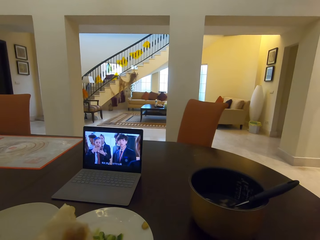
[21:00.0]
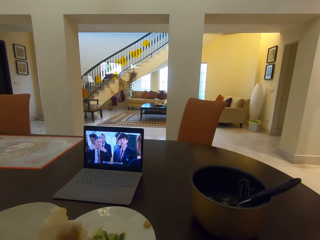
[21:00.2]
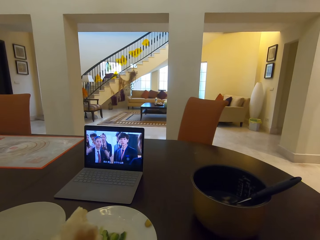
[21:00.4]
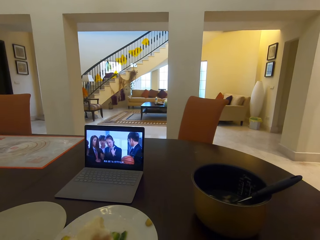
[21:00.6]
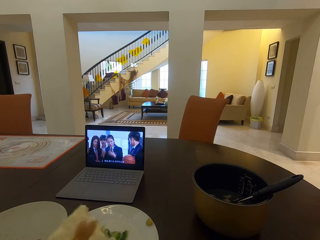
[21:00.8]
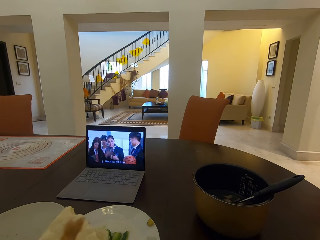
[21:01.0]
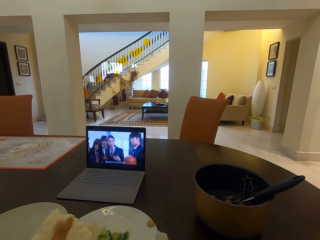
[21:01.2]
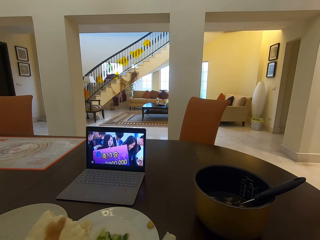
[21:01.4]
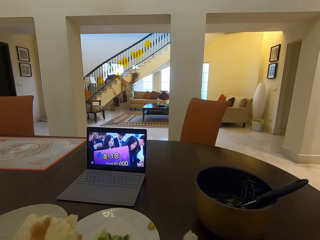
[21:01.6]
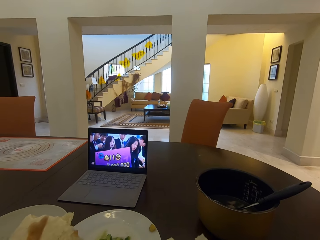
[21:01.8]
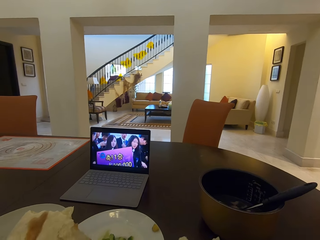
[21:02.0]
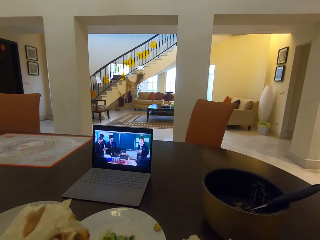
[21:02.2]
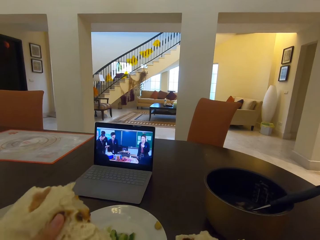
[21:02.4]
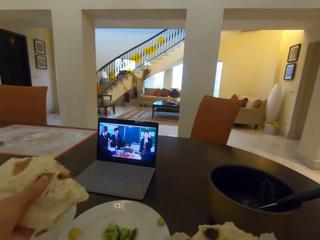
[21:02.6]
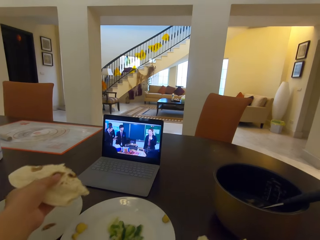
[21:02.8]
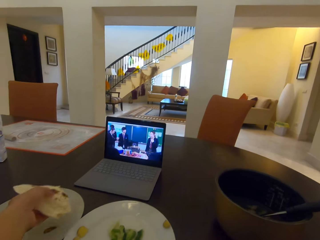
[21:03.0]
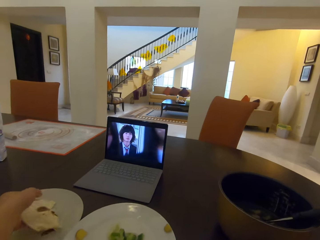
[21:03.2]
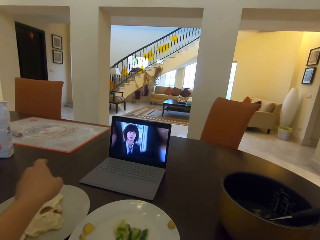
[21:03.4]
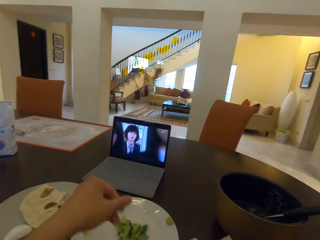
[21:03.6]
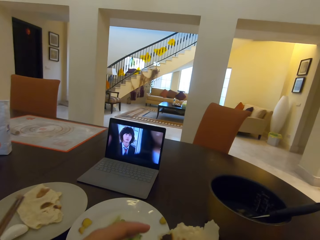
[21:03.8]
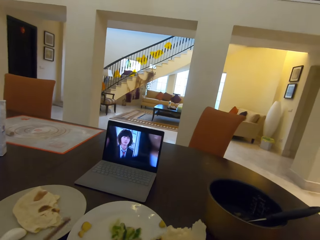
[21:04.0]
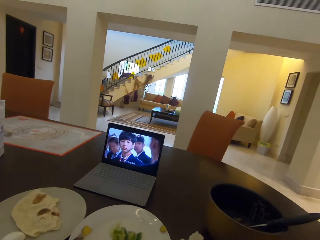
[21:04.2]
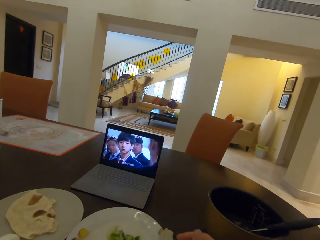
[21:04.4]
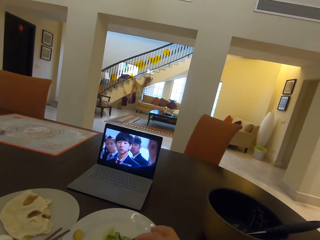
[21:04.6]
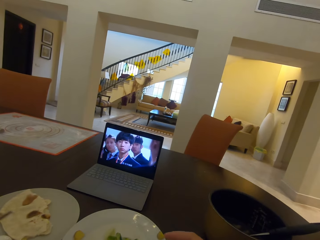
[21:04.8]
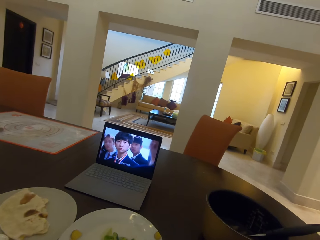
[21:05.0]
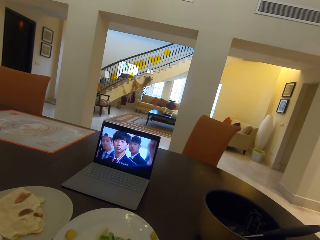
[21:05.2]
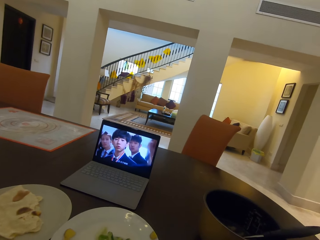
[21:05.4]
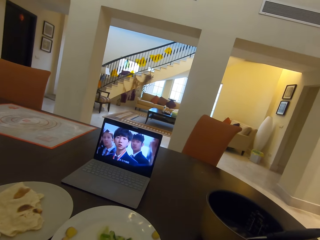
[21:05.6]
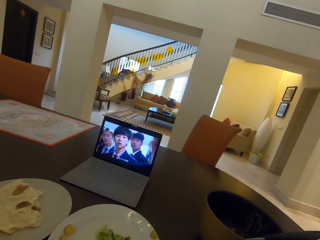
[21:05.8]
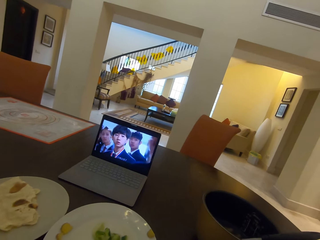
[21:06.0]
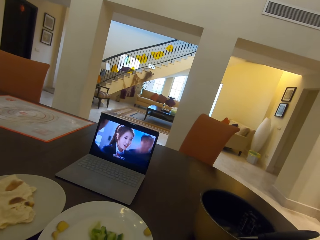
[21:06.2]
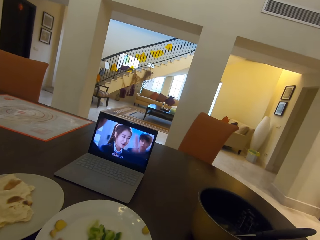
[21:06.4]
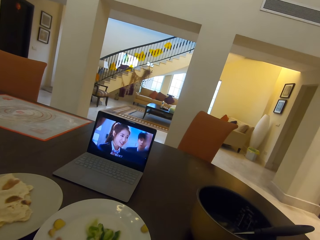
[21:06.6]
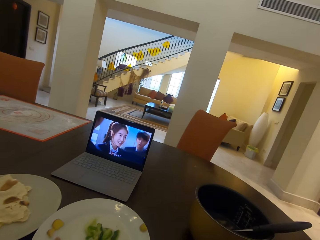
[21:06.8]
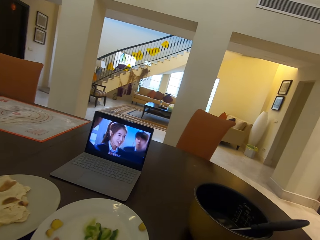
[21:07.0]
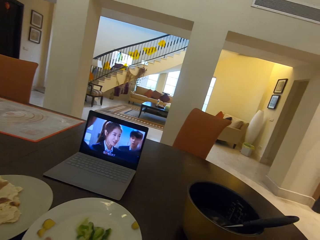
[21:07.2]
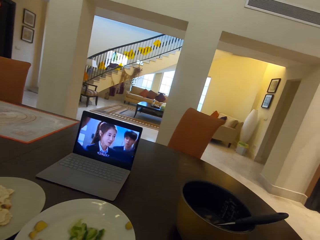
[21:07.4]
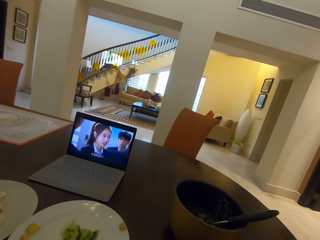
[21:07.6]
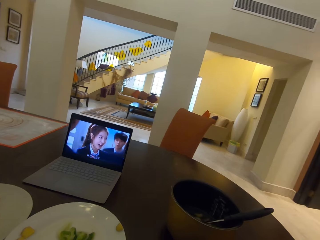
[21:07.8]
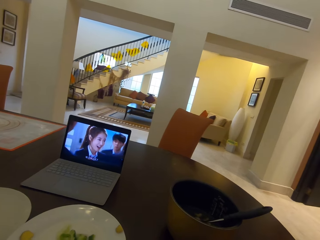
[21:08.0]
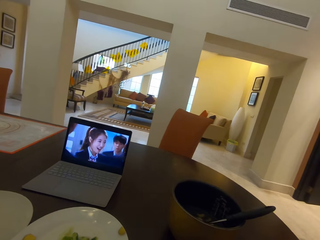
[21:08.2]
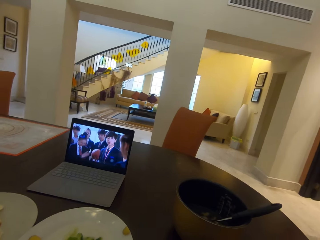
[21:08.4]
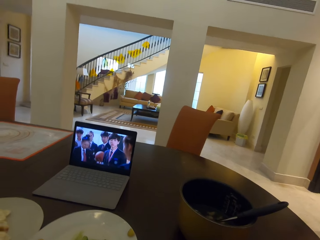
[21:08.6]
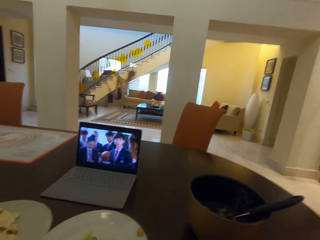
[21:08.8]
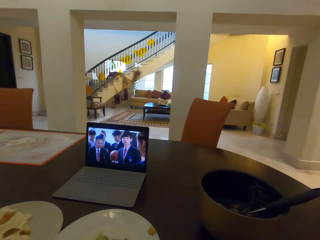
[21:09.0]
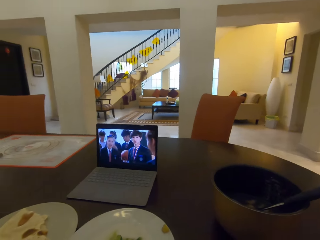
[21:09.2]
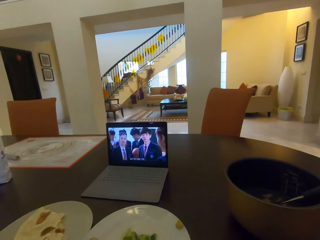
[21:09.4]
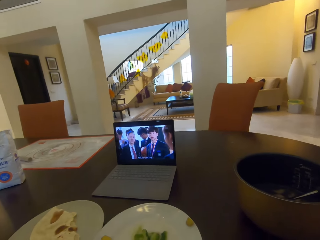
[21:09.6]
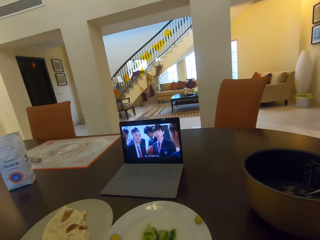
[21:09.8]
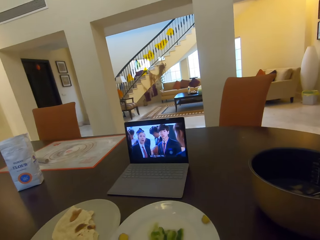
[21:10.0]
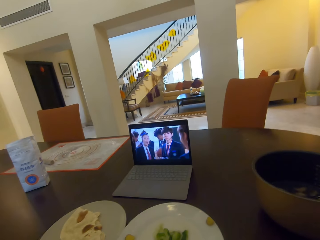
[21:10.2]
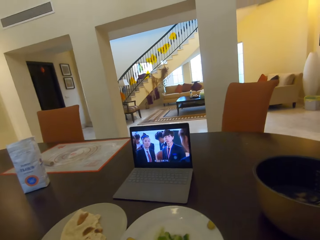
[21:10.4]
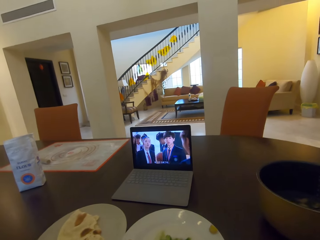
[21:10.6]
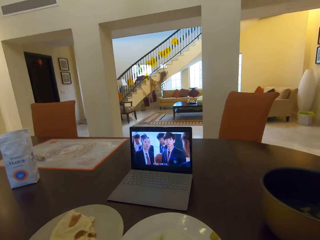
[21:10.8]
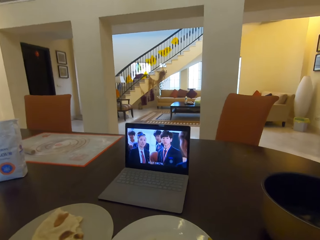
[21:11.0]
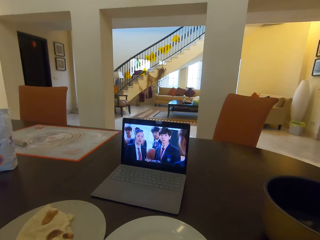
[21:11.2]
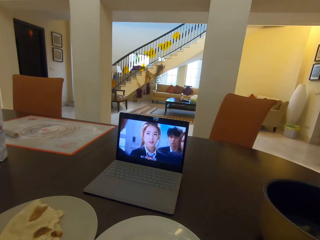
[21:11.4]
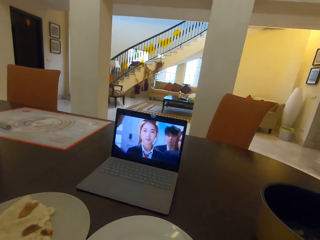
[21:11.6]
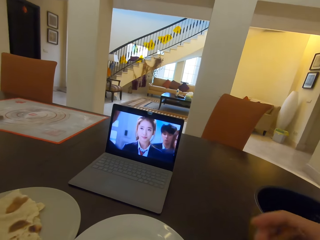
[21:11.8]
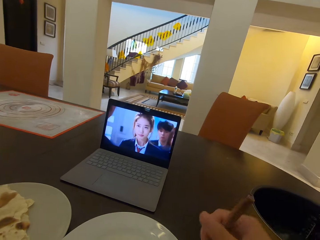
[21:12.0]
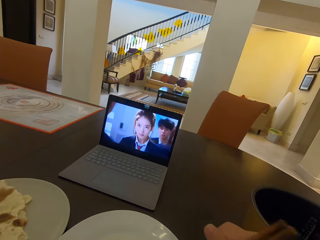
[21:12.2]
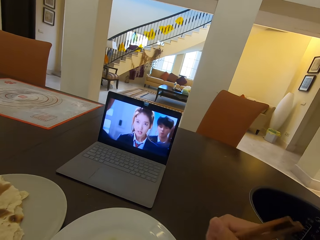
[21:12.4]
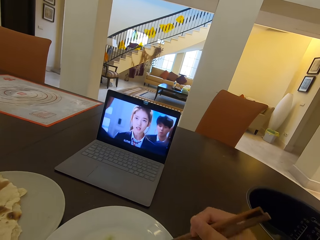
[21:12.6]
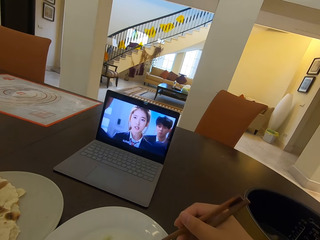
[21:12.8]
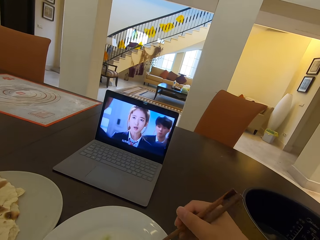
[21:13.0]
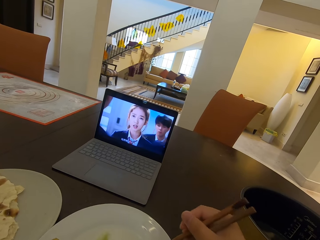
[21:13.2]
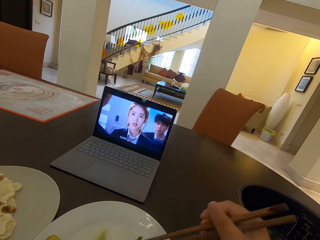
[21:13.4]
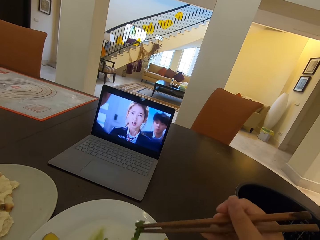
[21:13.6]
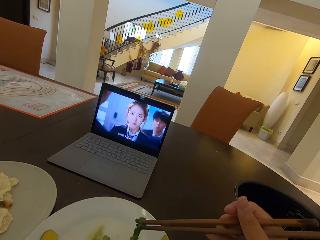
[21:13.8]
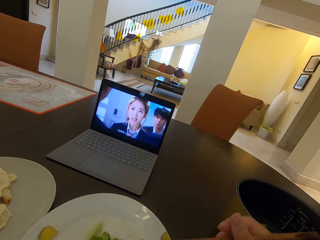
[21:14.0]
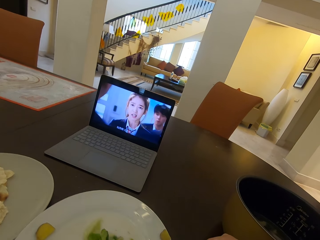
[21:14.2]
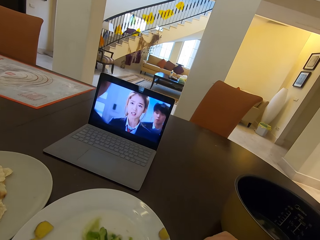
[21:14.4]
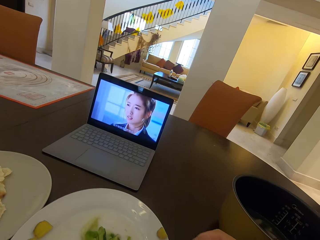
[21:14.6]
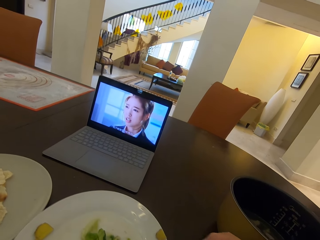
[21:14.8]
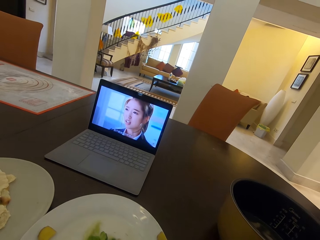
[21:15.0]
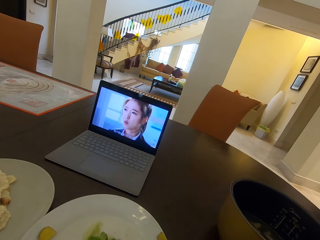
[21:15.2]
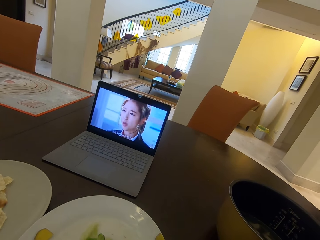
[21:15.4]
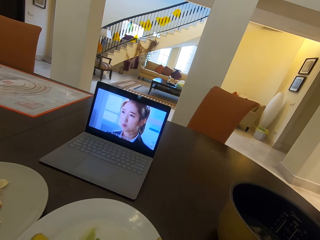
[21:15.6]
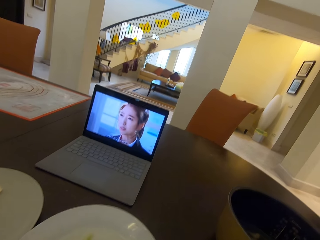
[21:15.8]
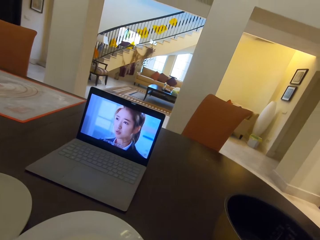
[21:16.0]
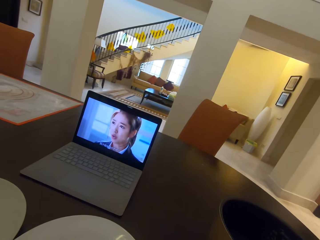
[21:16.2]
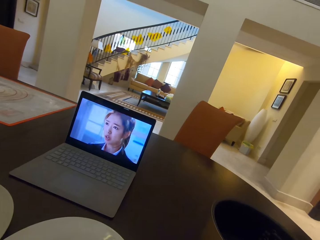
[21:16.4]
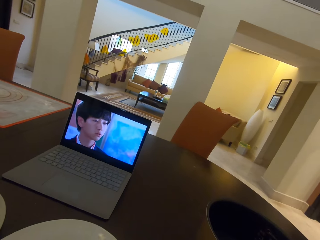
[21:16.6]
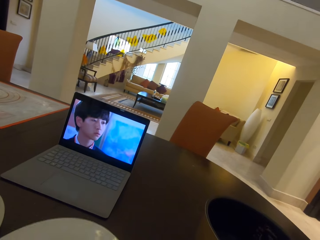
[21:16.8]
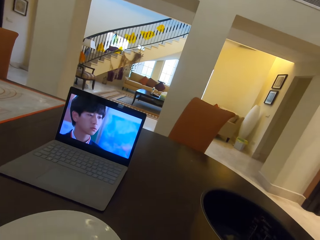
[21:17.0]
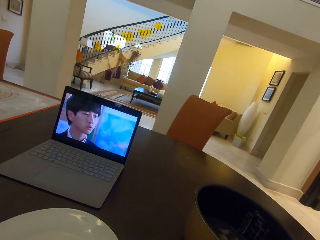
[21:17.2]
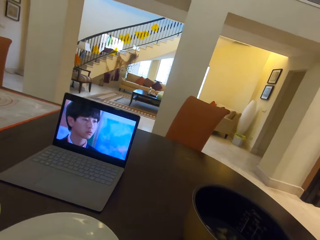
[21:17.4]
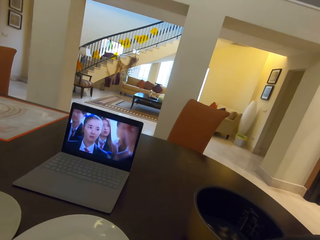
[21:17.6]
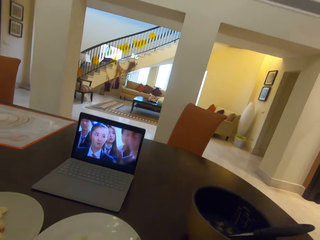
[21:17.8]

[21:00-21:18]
The camera wearer puts roti on a plate. A person points on salad on the plate using chopsticks. The camera wearer picks the salad on the plate using chopsticks.

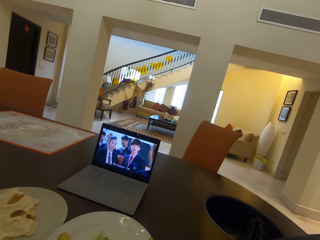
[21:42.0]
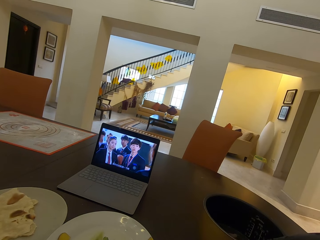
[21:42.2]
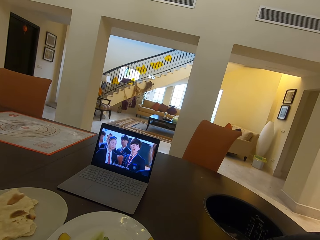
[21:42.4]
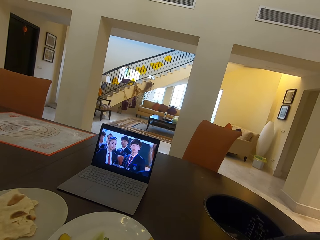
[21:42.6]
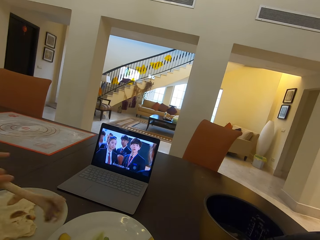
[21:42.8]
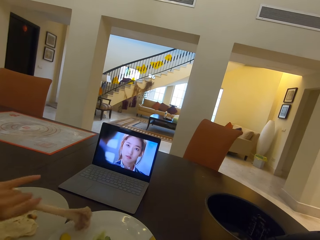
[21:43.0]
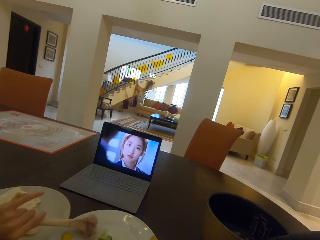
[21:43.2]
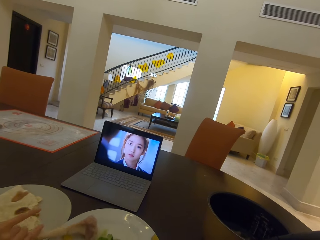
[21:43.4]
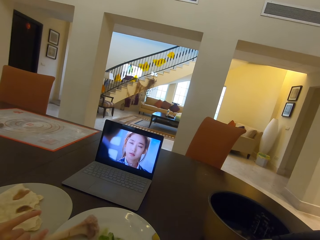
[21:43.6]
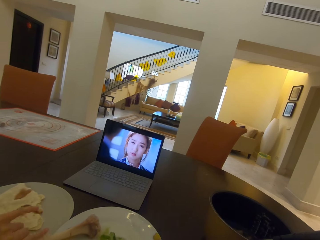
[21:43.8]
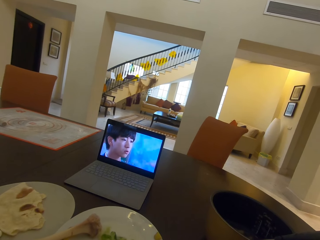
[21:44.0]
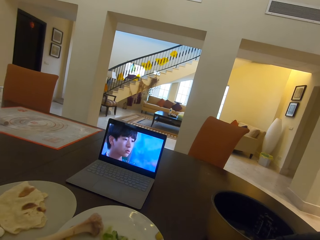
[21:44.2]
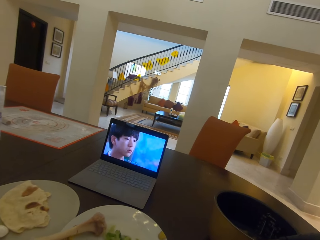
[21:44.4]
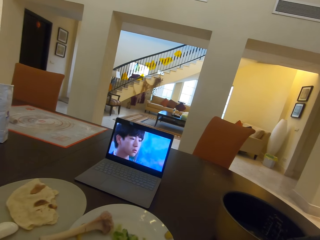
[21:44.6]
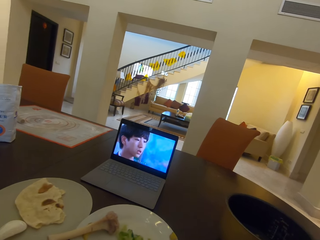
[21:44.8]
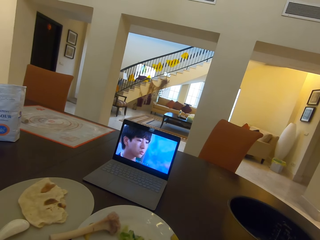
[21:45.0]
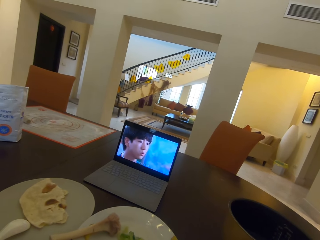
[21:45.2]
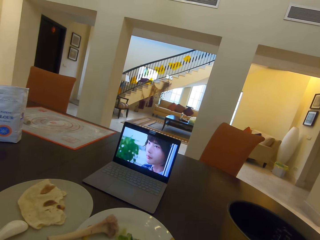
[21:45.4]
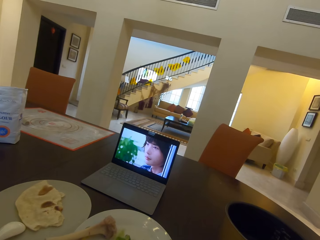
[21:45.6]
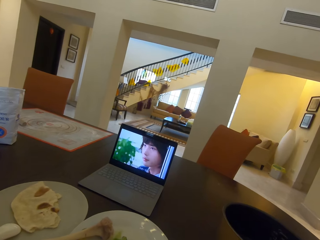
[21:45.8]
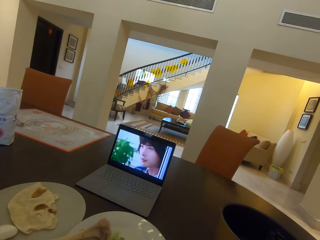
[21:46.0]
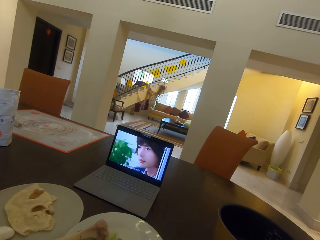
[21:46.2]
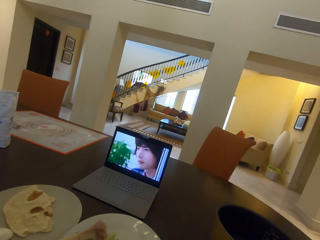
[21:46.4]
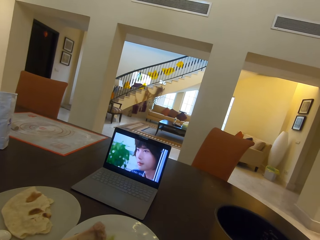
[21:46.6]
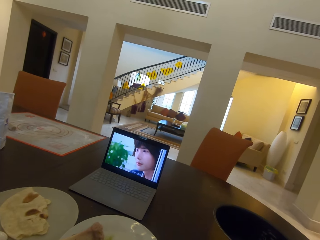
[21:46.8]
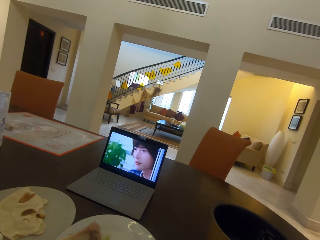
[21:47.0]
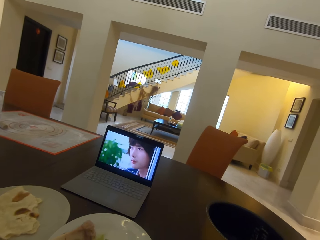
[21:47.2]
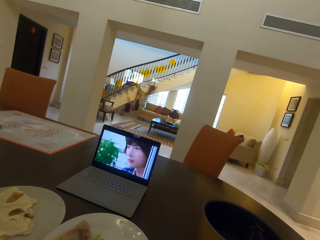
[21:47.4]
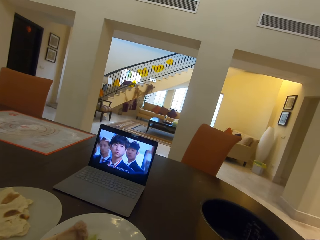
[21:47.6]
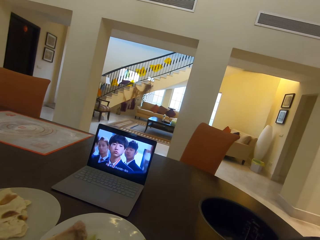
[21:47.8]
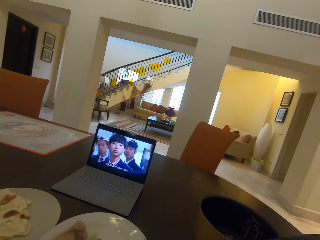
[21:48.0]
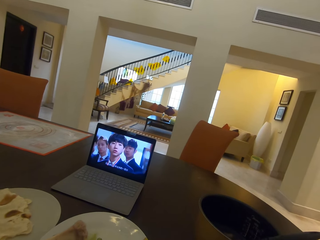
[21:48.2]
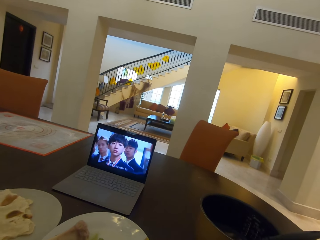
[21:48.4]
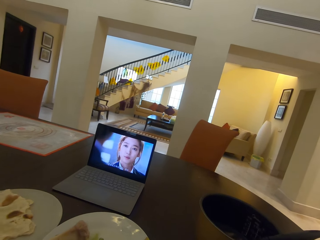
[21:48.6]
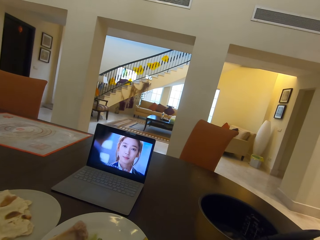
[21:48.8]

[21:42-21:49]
A person puts a chicken bone on a plate.
